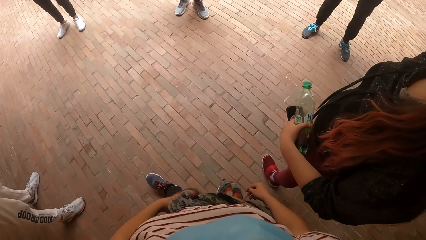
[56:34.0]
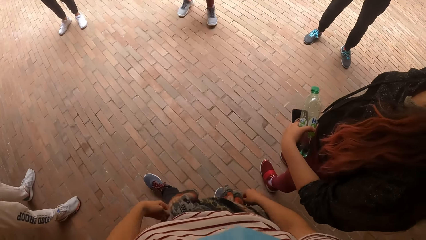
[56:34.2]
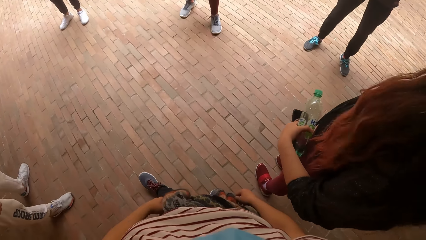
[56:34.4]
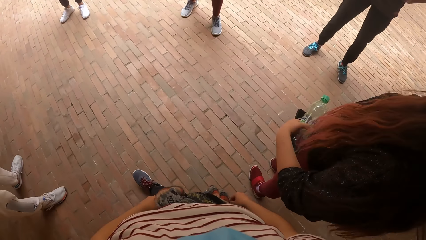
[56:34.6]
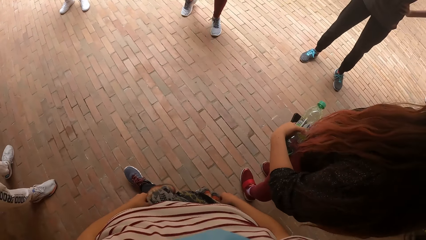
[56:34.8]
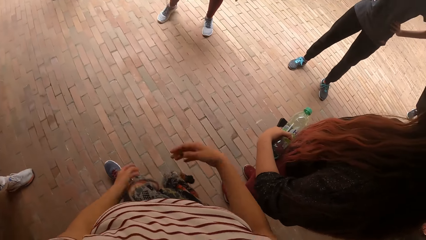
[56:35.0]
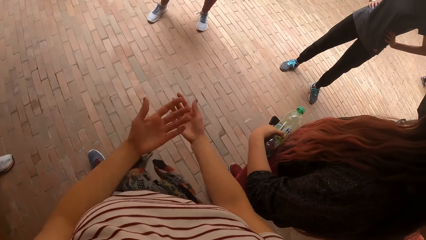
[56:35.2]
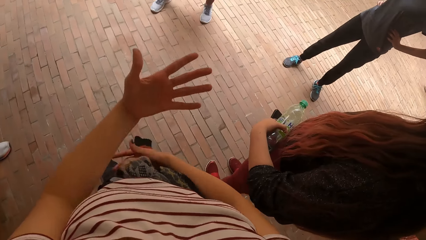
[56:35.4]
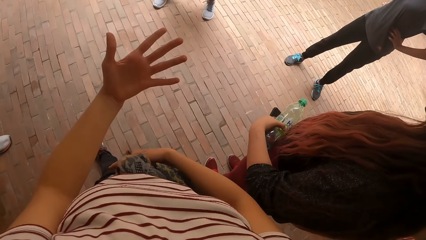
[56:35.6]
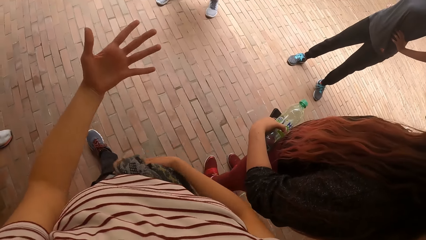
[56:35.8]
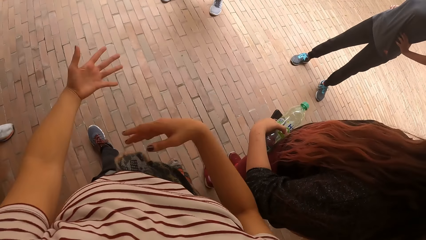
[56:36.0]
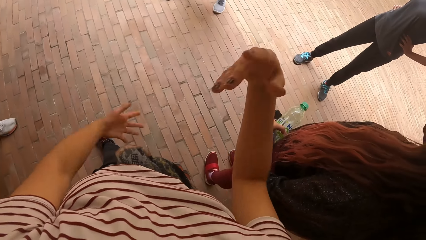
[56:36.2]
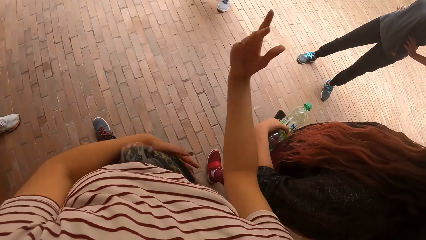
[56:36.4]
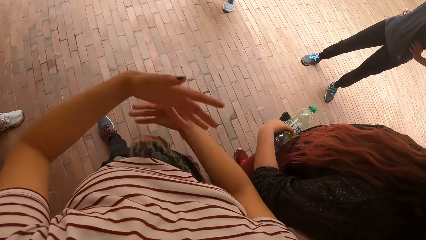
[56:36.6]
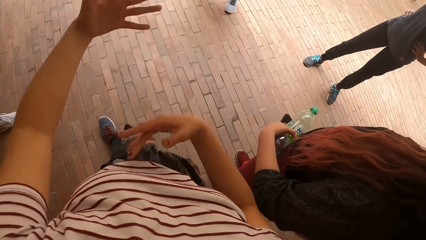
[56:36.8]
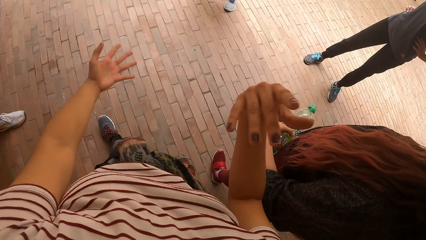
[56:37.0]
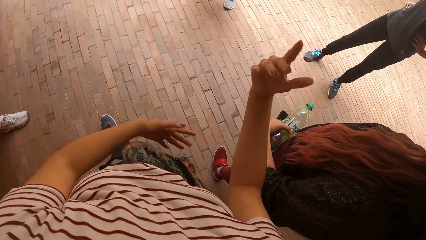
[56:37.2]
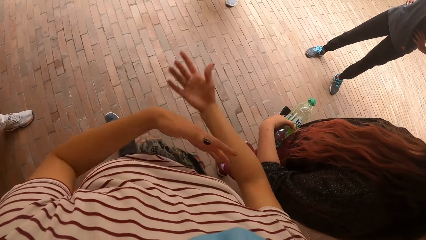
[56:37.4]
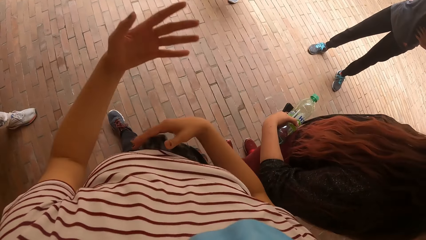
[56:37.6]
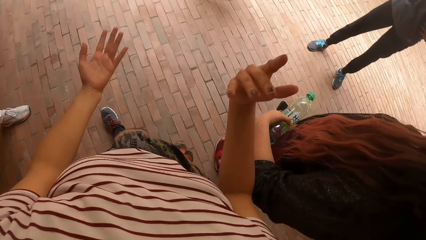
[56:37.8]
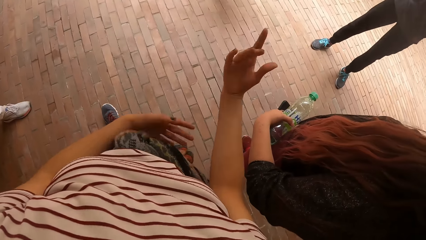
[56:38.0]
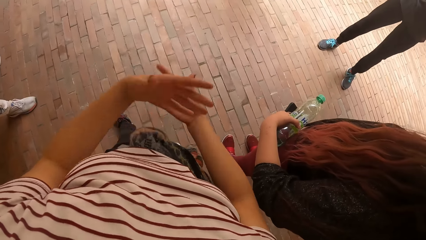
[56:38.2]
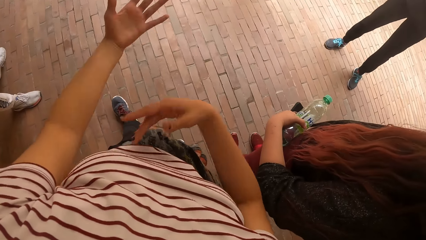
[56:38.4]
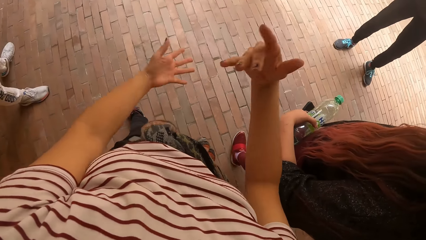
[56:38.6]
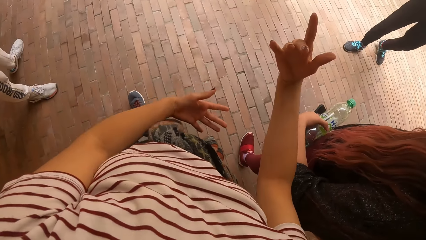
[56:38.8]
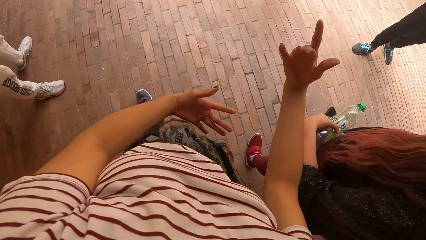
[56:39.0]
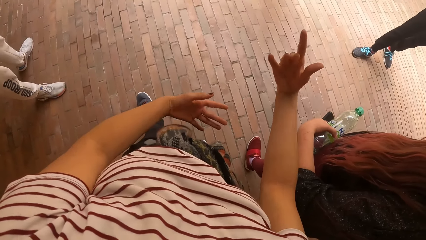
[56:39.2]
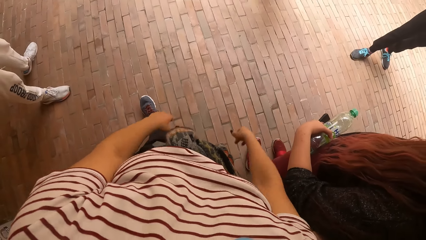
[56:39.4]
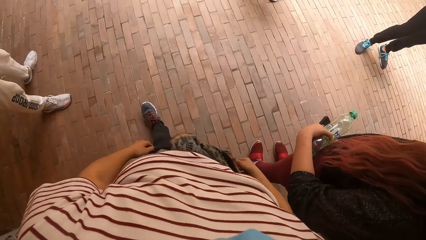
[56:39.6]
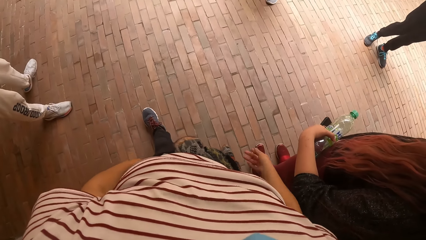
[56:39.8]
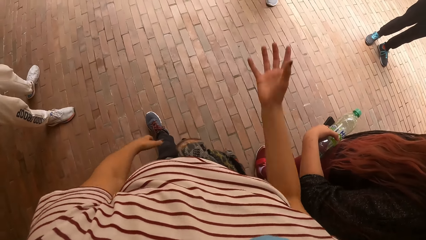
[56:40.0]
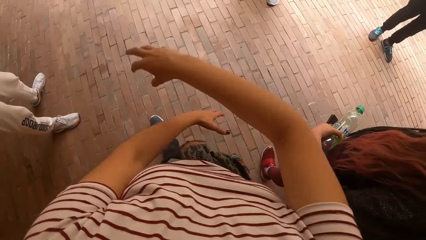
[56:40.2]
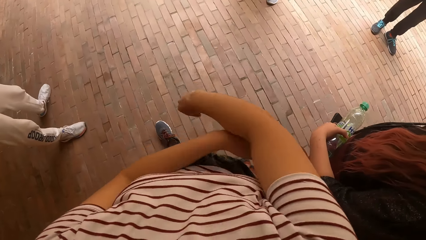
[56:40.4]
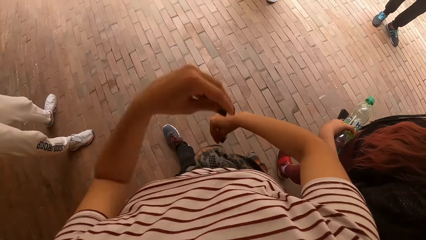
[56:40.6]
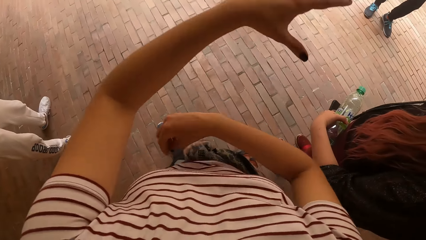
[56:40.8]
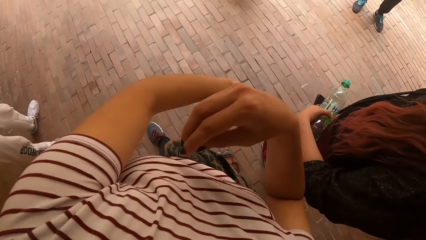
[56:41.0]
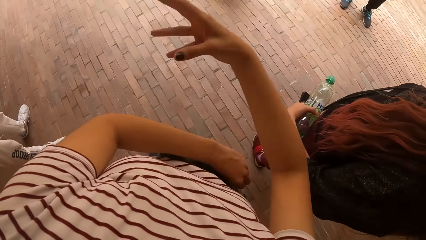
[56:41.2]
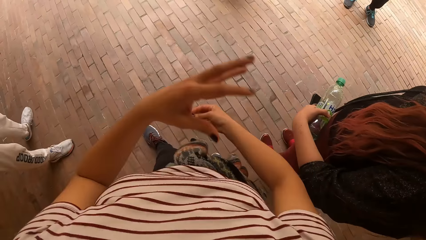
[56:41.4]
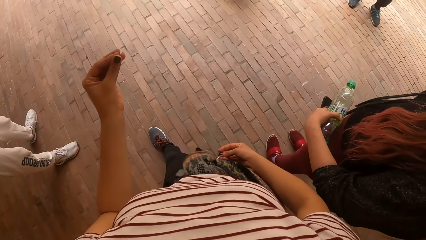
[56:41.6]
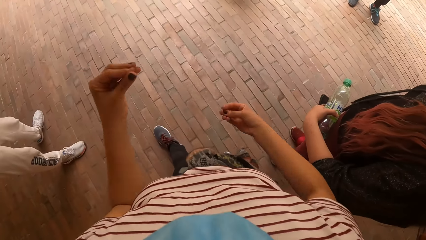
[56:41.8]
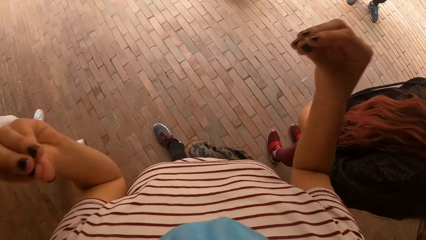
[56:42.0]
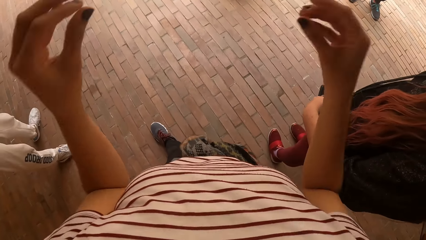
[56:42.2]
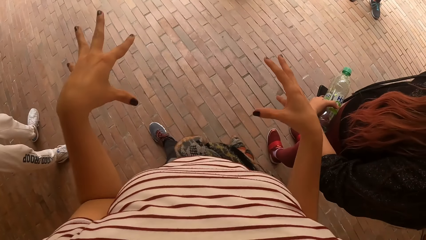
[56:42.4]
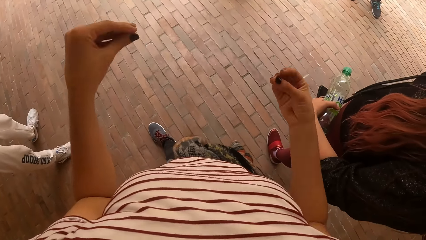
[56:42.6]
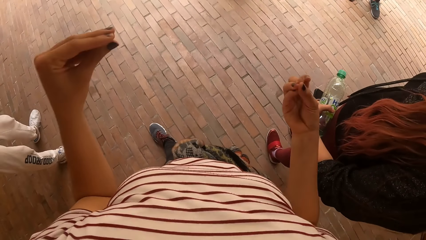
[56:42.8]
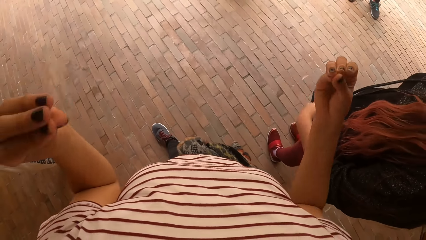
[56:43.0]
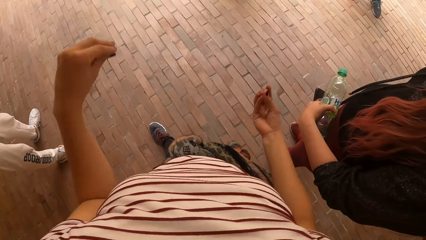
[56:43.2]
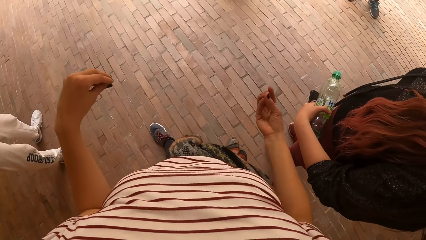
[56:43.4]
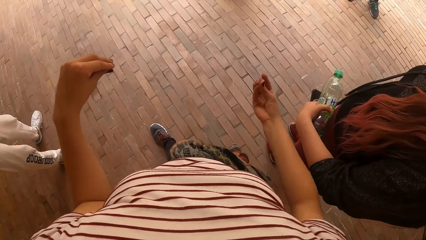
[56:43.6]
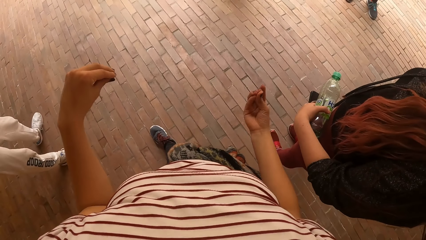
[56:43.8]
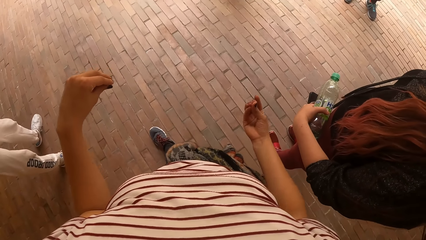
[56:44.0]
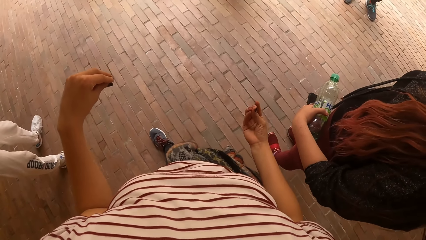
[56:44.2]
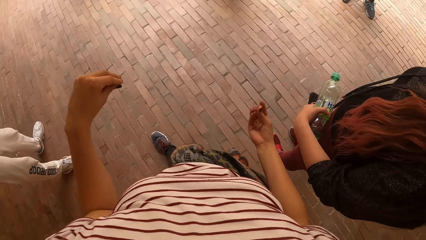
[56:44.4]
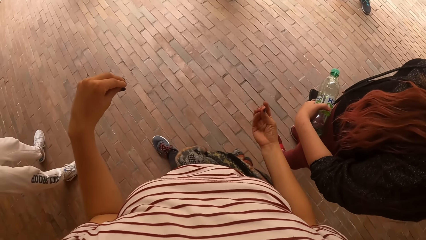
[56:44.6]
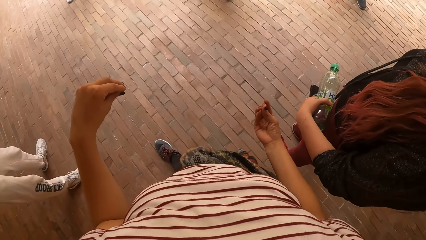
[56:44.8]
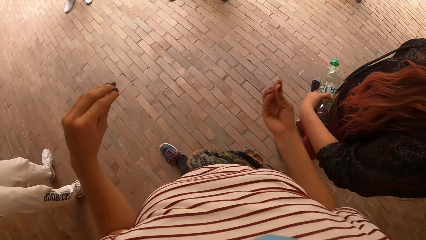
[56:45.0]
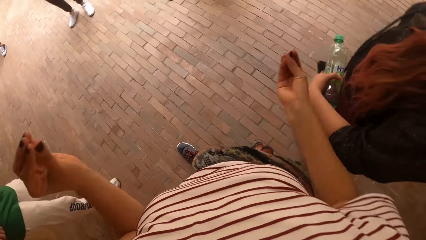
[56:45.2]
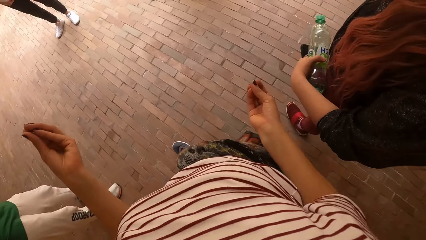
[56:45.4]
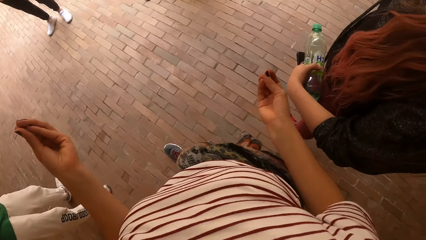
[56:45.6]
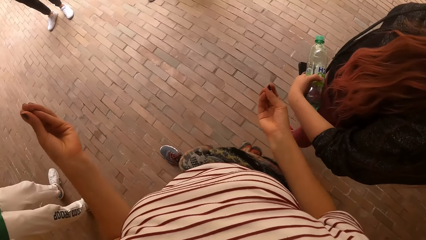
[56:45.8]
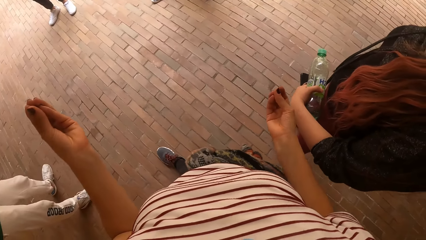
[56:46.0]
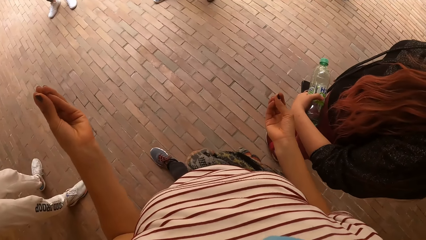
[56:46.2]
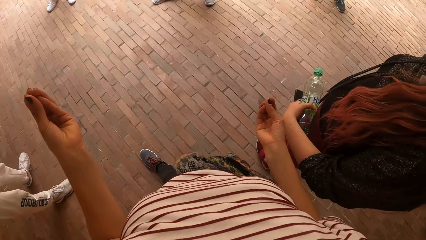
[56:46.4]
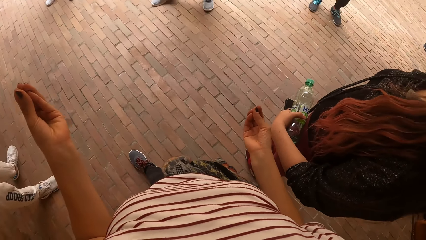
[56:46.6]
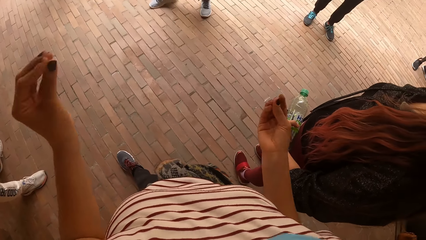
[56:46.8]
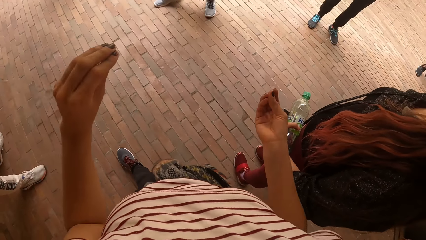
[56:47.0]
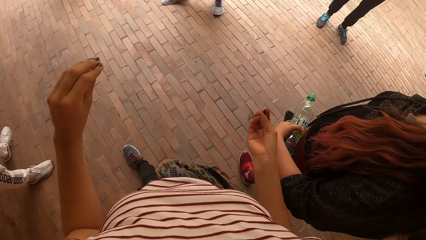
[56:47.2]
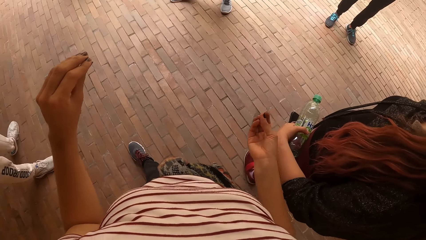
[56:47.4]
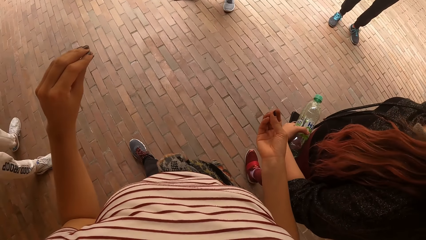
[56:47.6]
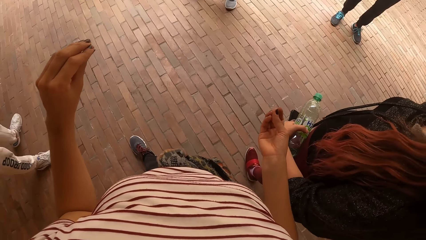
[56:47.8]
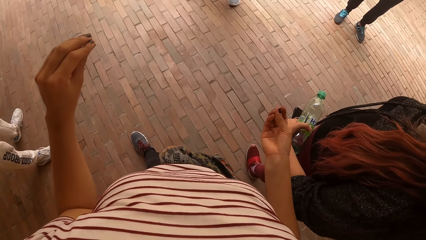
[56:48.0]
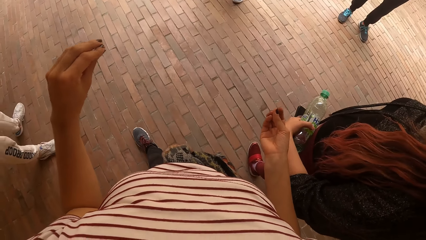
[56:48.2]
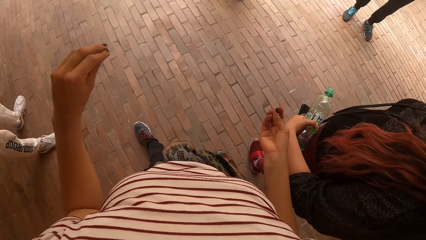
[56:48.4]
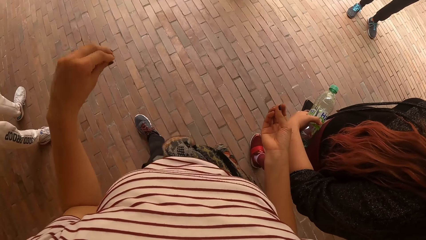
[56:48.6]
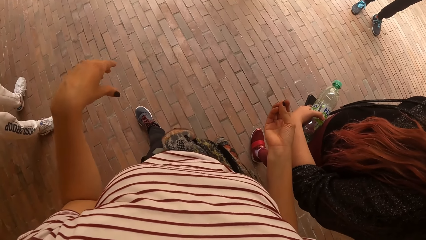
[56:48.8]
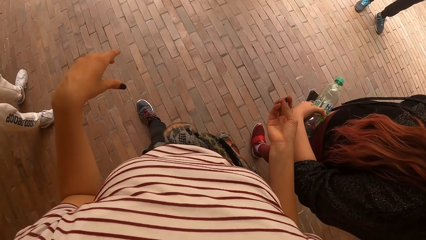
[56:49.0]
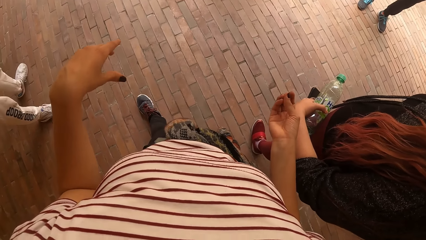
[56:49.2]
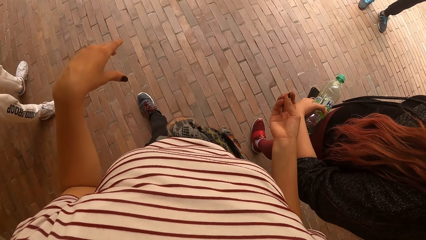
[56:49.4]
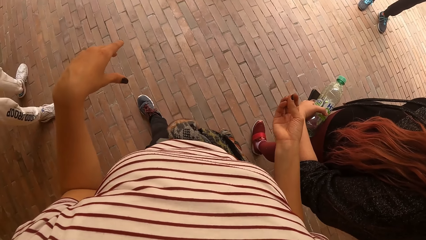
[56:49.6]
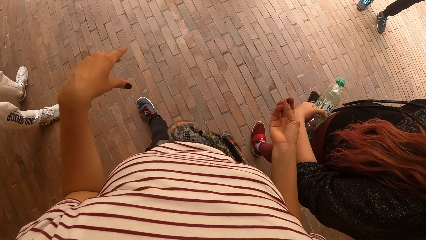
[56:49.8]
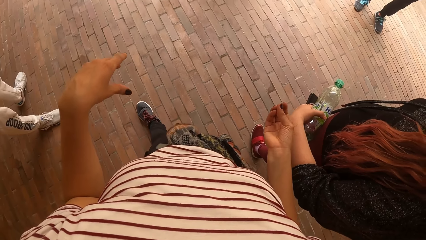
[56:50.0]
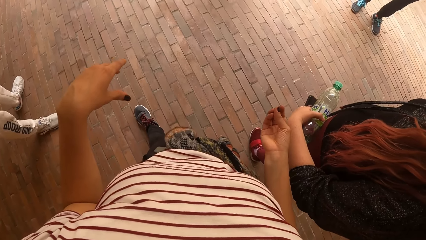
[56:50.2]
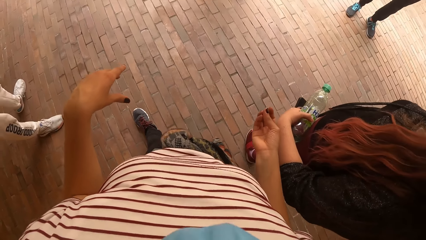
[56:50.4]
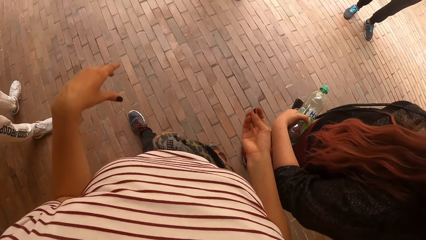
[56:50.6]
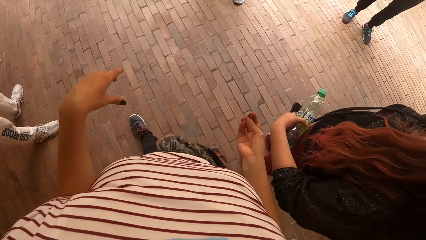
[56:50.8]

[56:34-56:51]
The camera wearer gestures with both hands. They sway the hands. They sway the hands again. They lower the hands. They sway the hands repeatedly.
